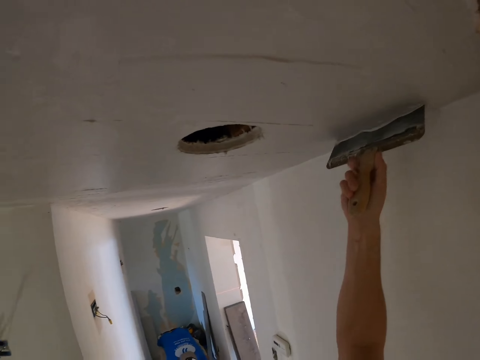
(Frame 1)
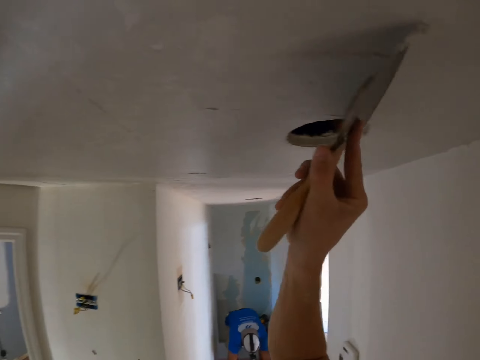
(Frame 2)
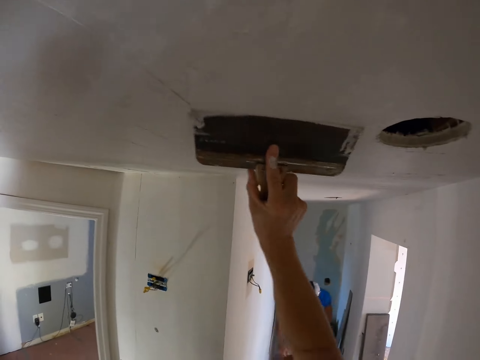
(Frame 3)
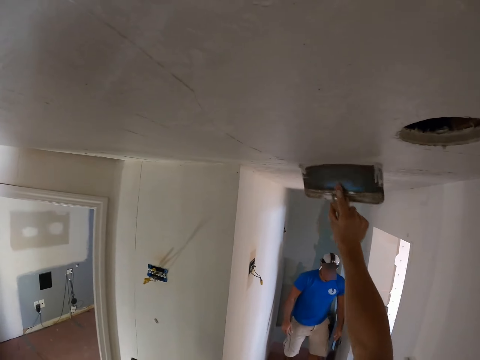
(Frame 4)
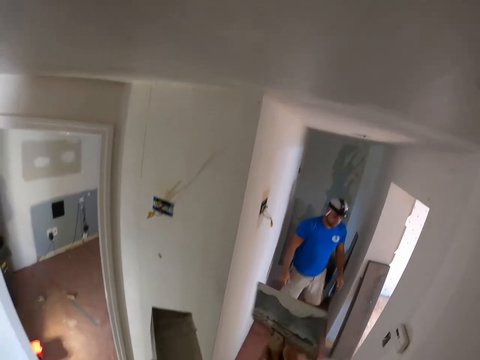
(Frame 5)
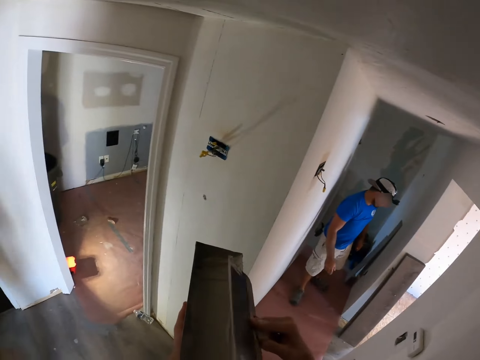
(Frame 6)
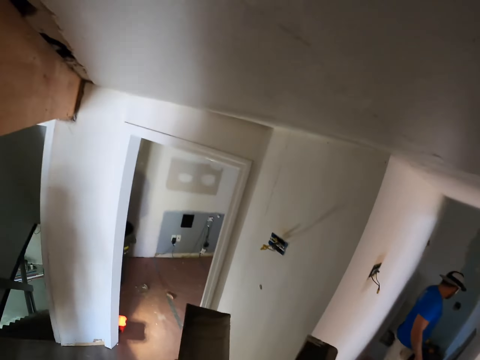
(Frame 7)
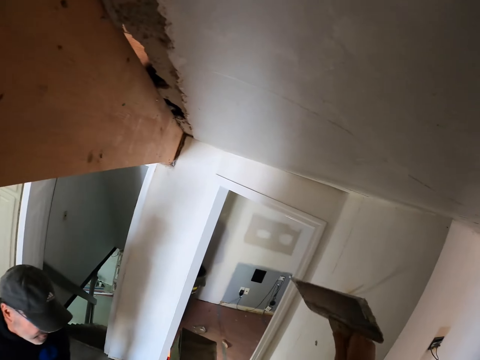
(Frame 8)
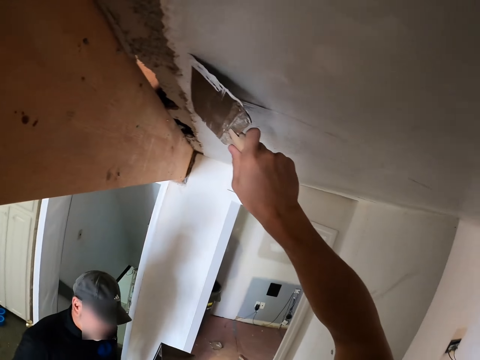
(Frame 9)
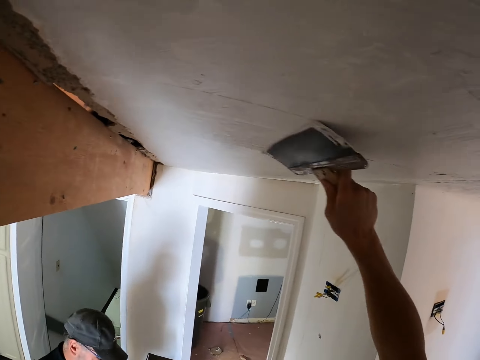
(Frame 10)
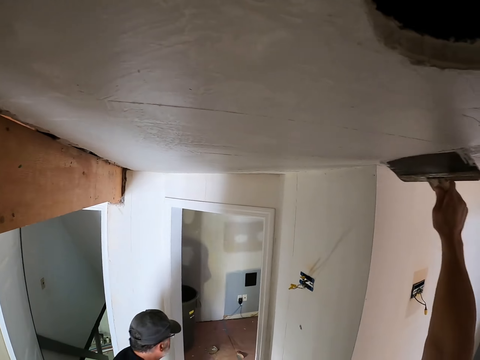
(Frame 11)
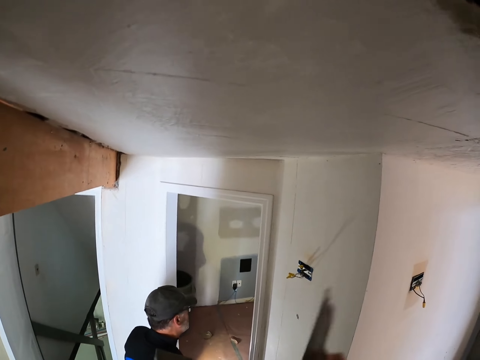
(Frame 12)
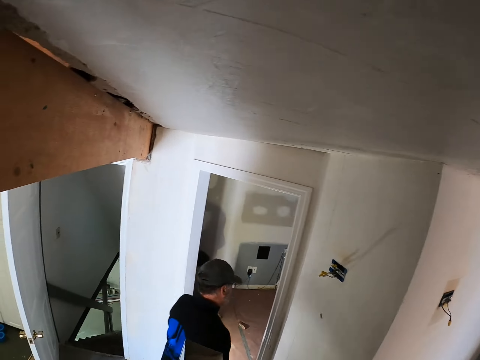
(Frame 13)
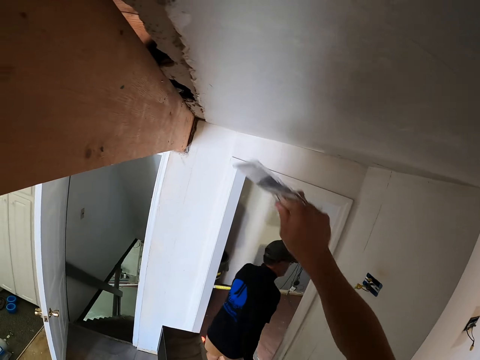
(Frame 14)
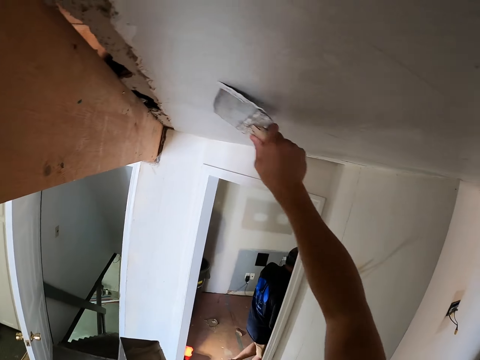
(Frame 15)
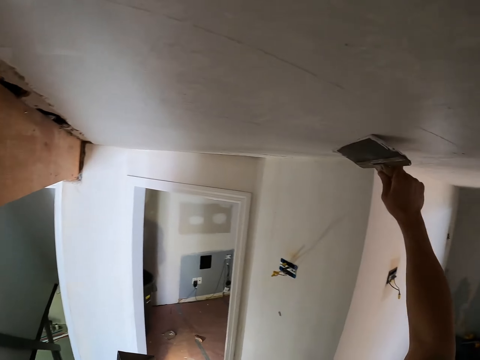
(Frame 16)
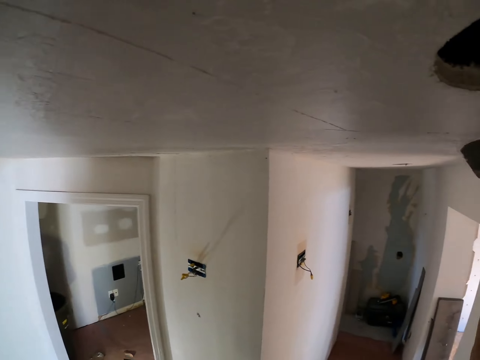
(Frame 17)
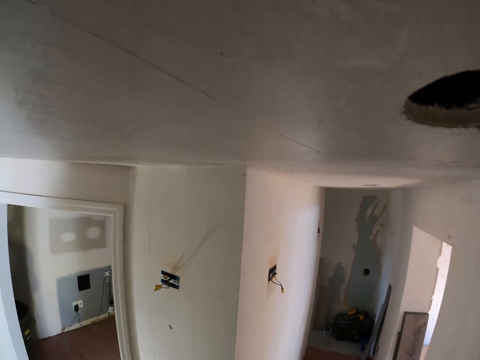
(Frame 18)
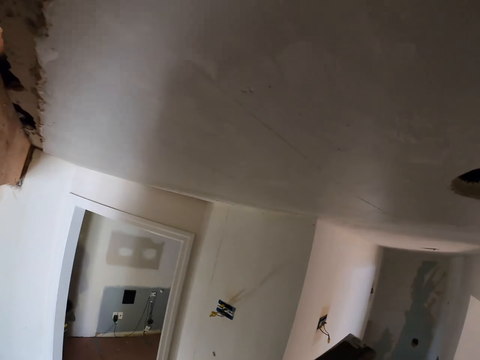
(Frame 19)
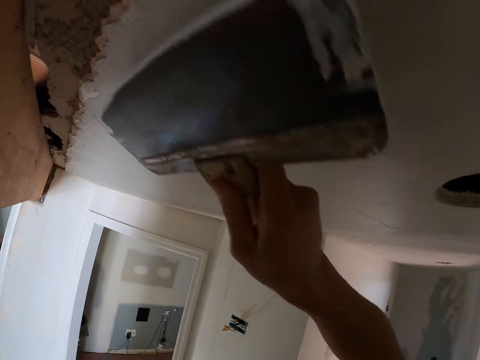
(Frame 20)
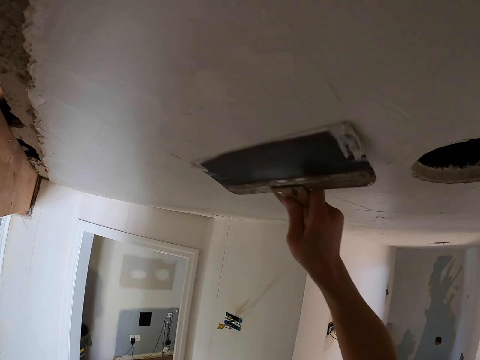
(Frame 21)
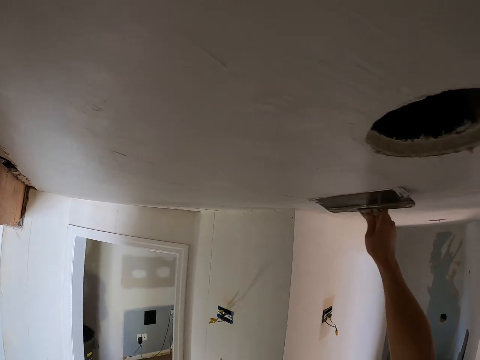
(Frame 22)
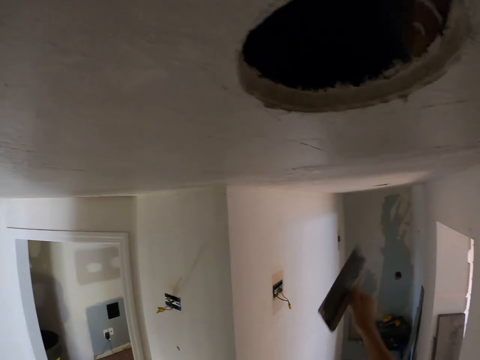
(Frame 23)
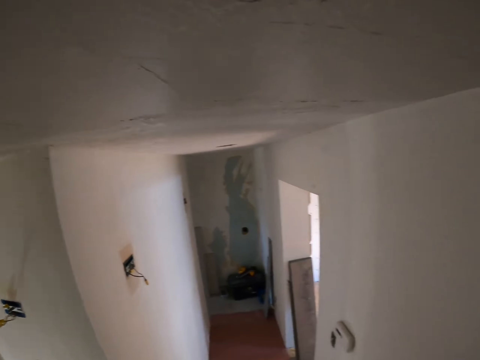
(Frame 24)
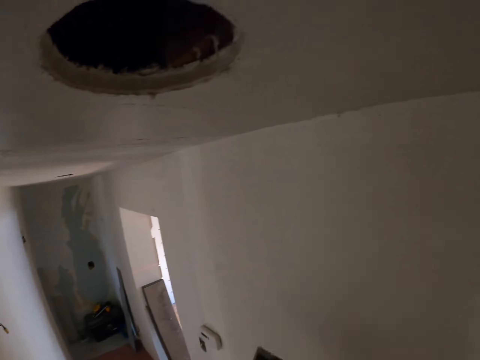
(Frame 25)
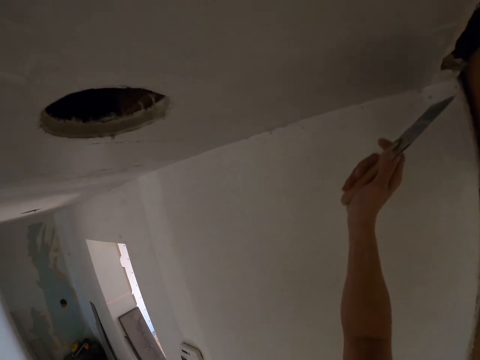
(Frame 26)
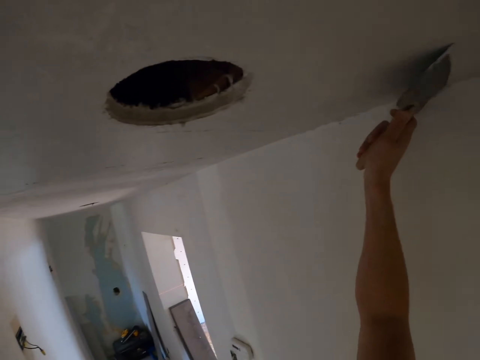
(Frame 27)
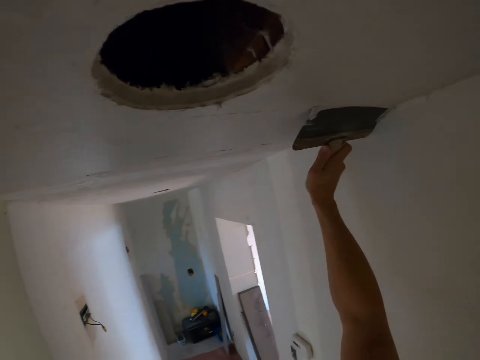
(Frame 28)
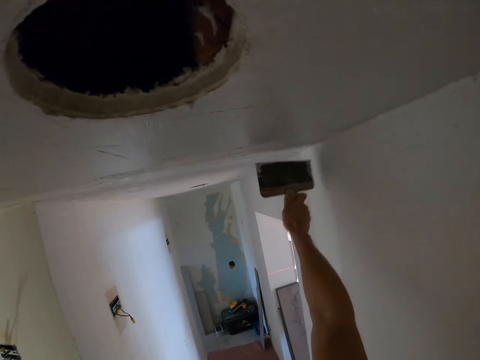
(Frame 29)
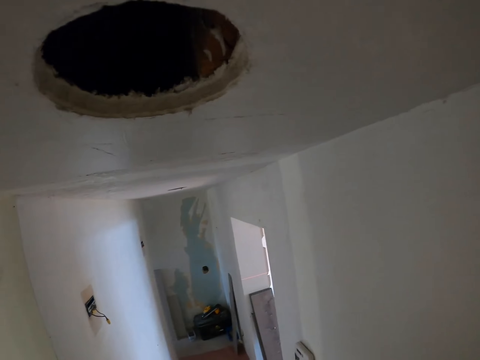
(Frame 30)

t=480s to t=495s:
The camera wearer removes the excess paint on the trowel. They paint the wall.

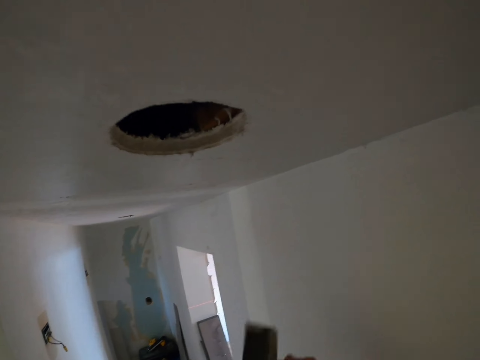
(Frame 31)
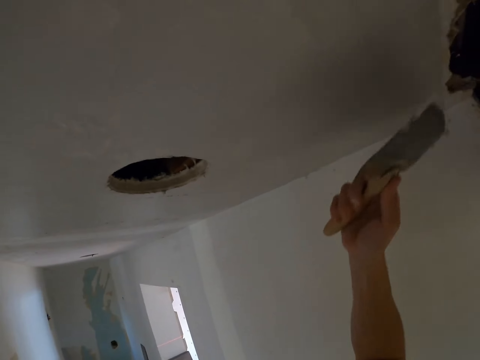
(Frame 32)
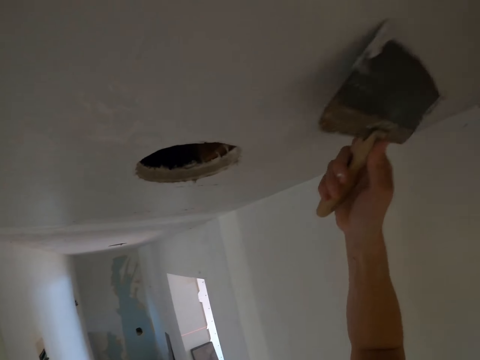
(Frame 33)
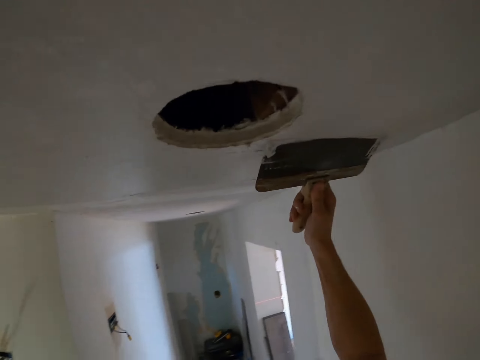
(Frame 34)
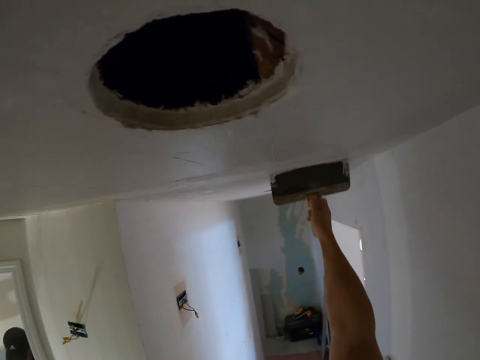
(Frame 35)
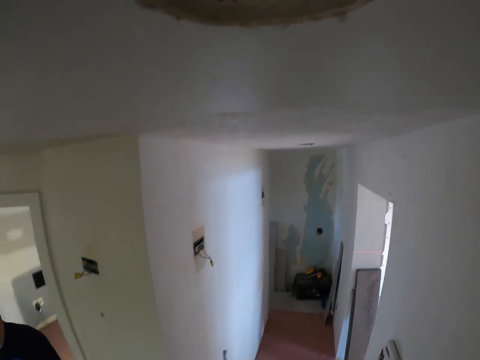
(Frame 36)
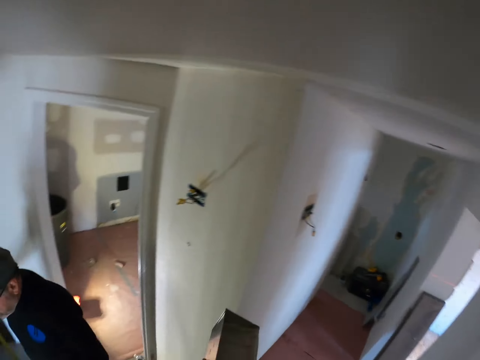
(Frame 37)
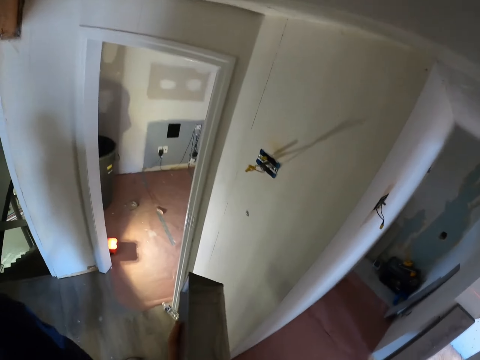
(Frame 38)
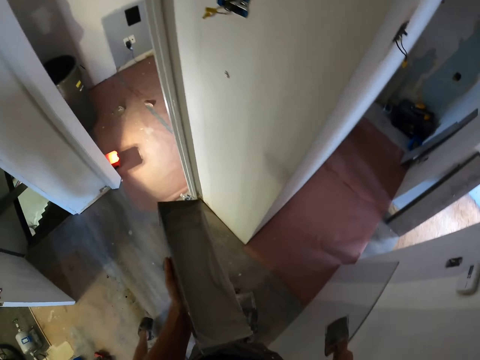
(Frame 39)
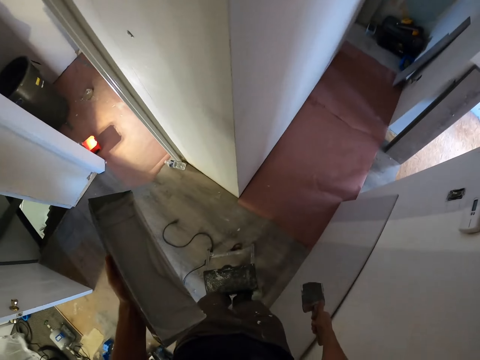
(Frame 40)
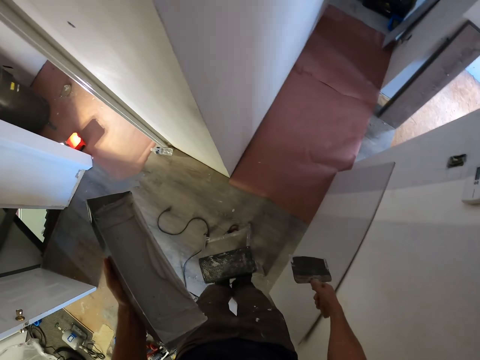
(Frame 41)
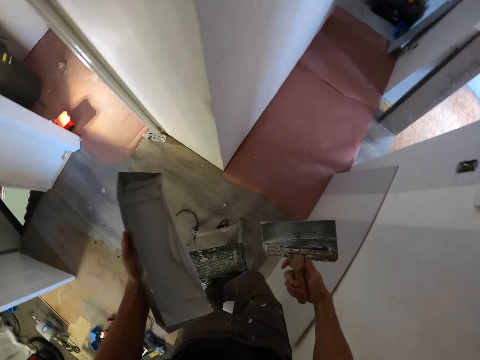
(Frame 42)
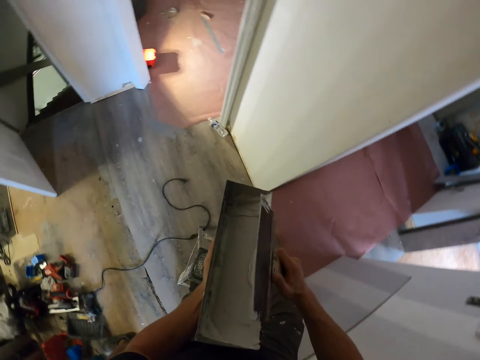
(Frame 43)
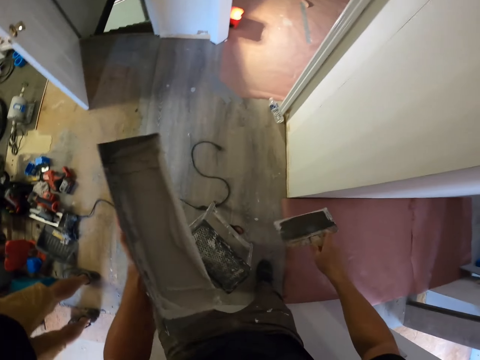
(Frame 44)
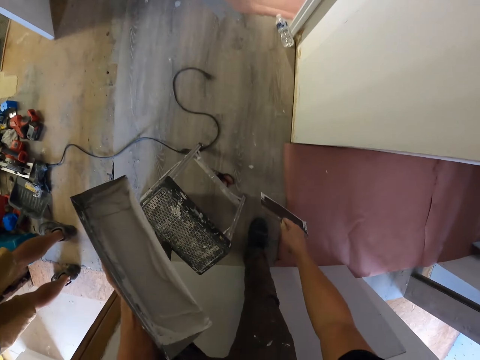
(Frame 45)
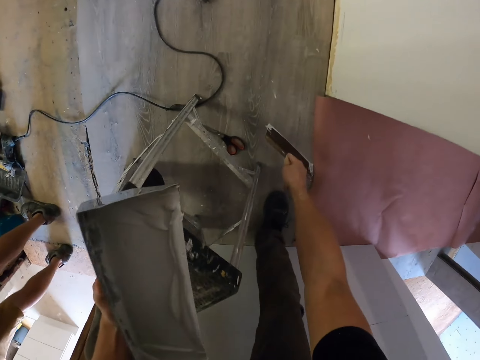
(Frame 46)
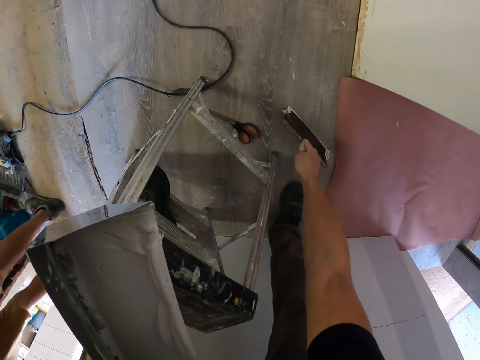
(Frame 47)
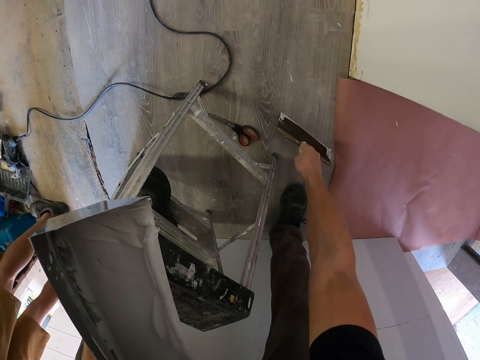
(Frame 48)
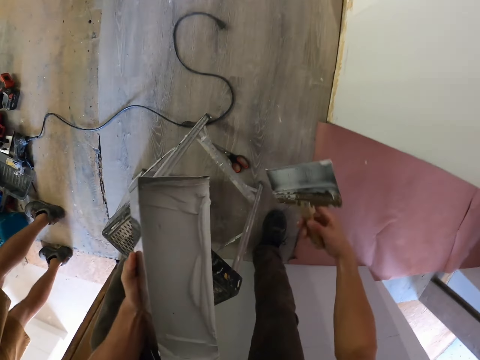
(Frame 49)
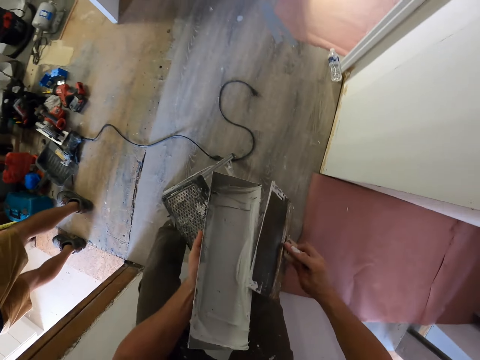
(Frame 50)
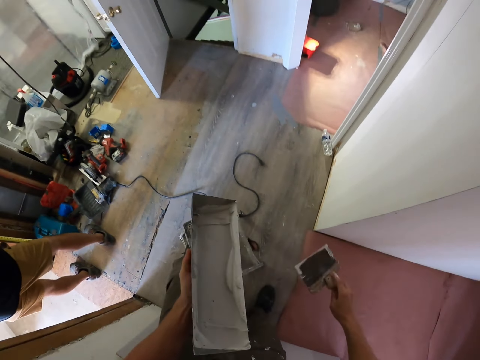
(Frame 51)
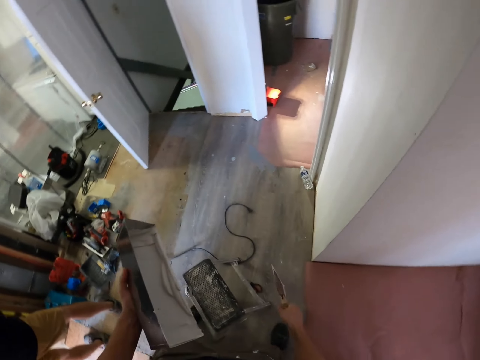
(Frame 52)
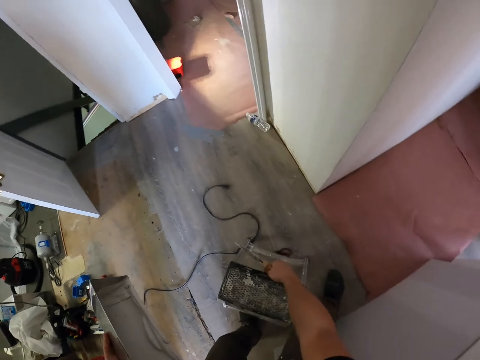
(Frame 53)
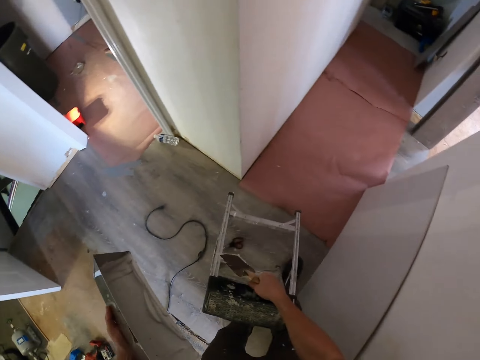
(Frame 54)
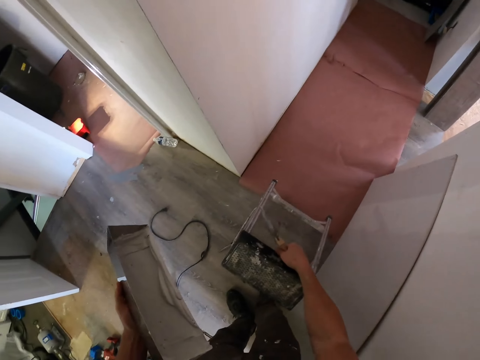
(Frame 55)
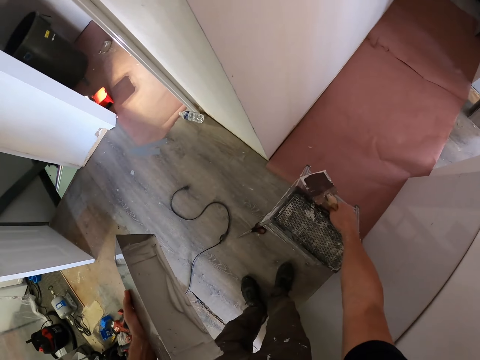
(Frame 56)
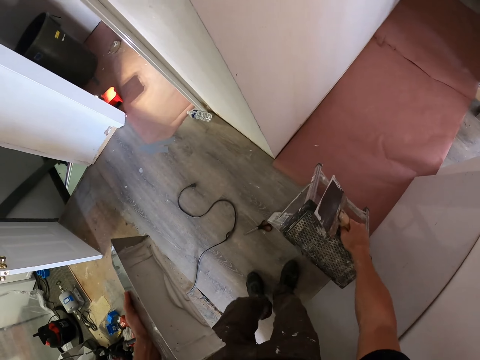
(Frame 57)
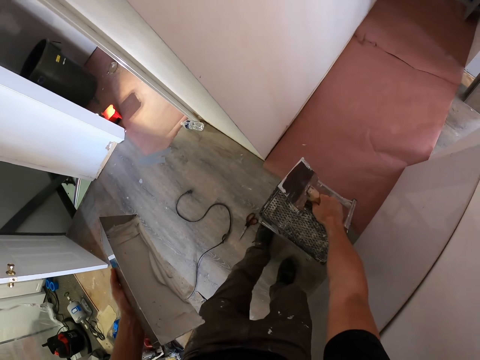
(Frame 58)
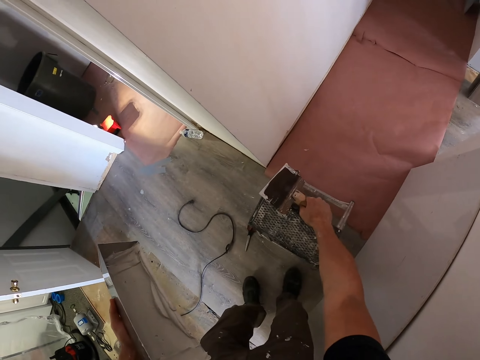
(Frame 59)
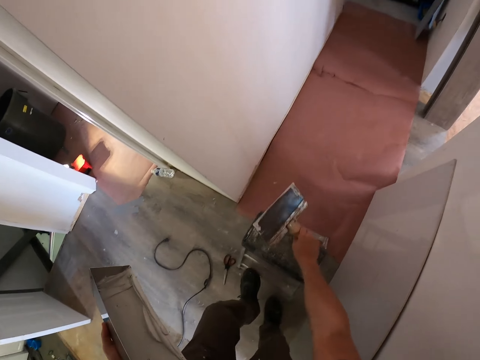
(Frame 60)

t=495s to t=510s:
The camera wearer stares down at the floor. They step down to the floor from a ladder stool. They remove the excess paint on the trowel. They scoop the paint on the floor with the trowel. They remove the excess paint on the trowel. They move the ladder stool on the floor. They place the stool close to the chart.
